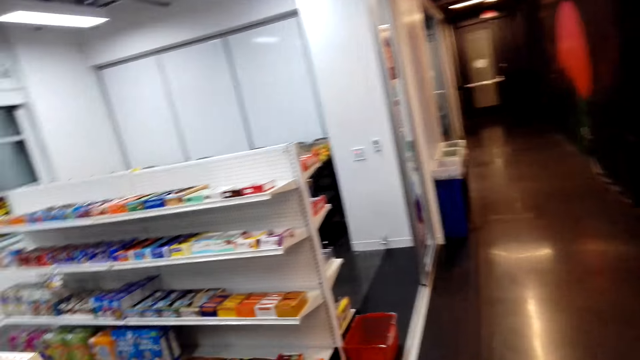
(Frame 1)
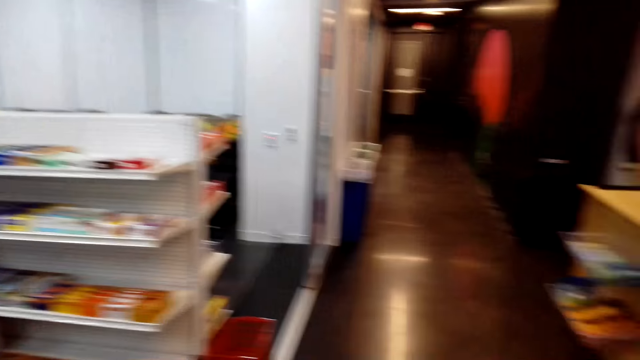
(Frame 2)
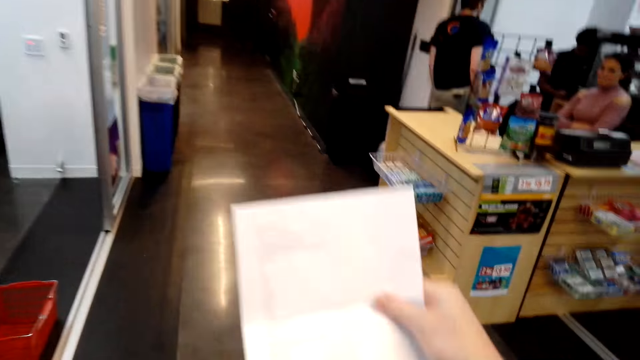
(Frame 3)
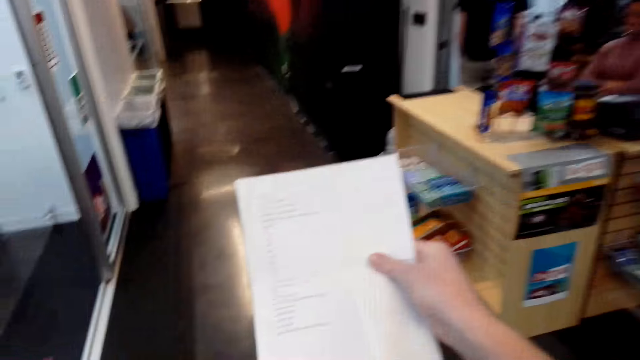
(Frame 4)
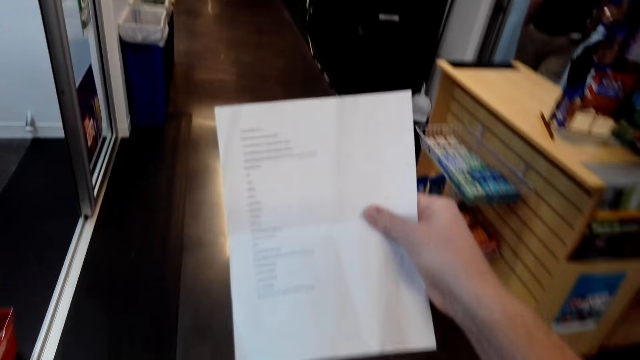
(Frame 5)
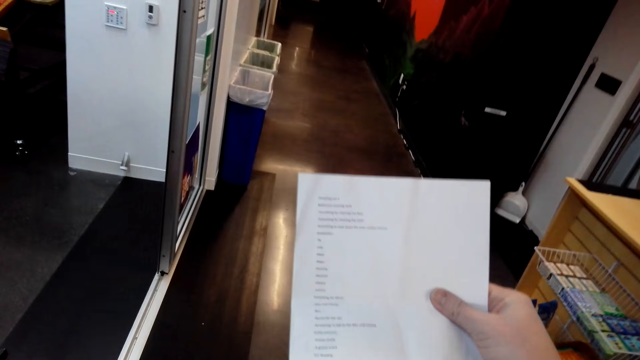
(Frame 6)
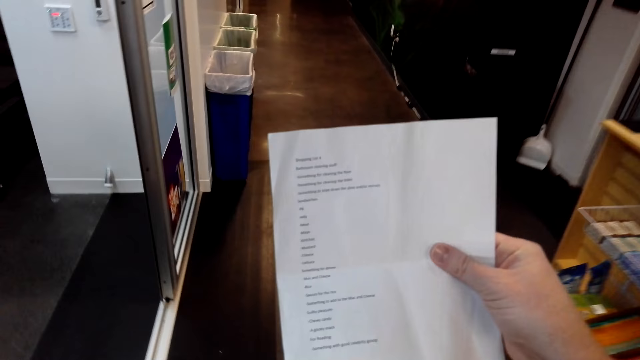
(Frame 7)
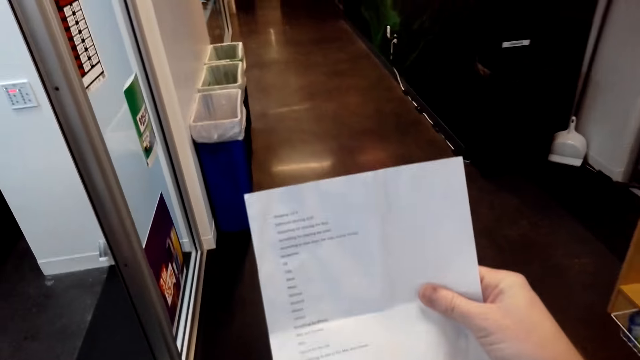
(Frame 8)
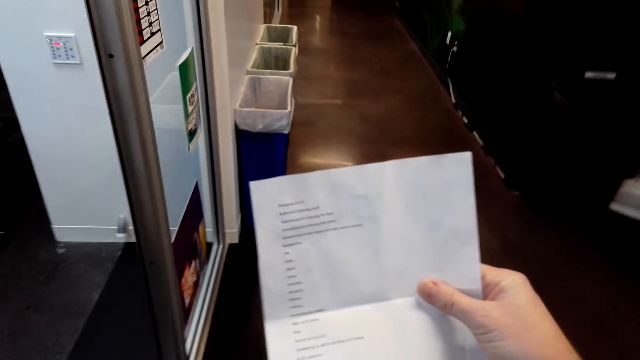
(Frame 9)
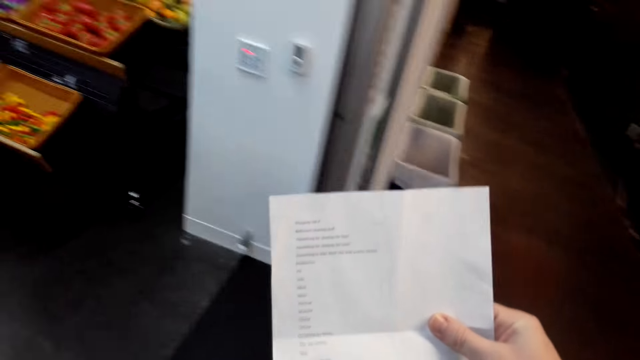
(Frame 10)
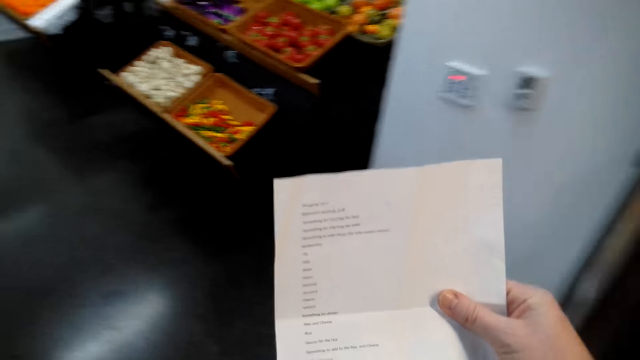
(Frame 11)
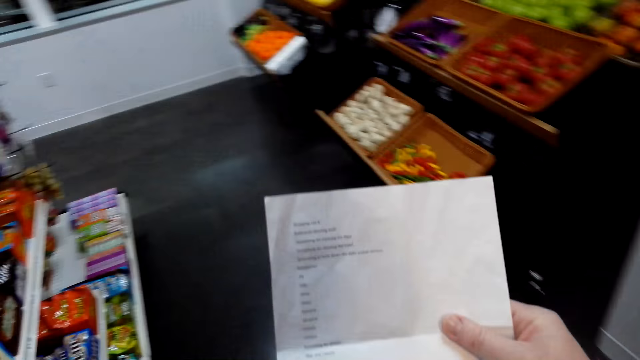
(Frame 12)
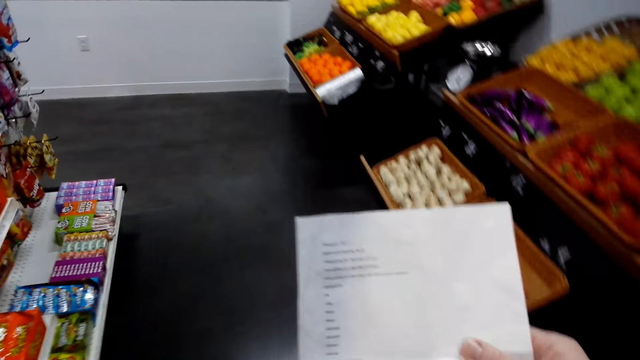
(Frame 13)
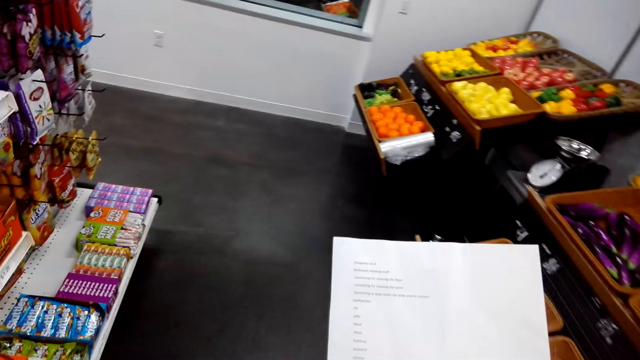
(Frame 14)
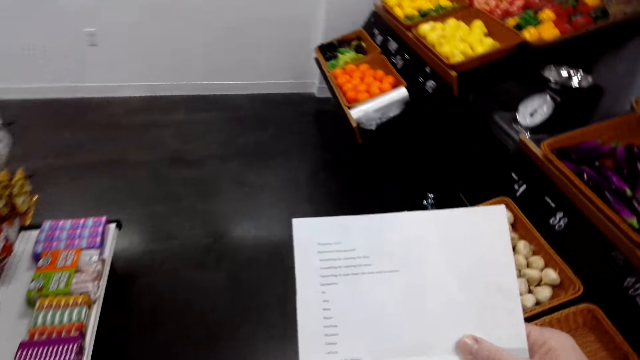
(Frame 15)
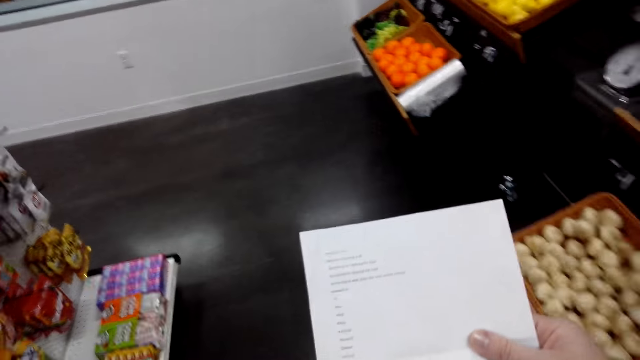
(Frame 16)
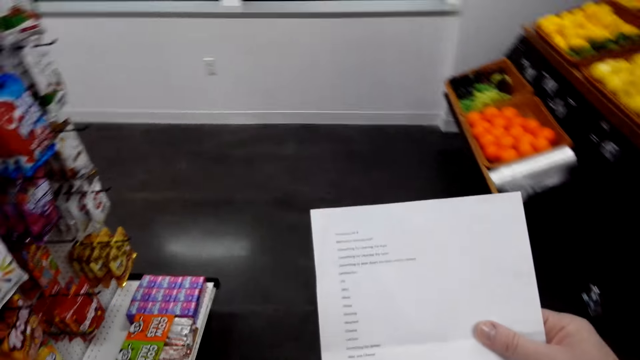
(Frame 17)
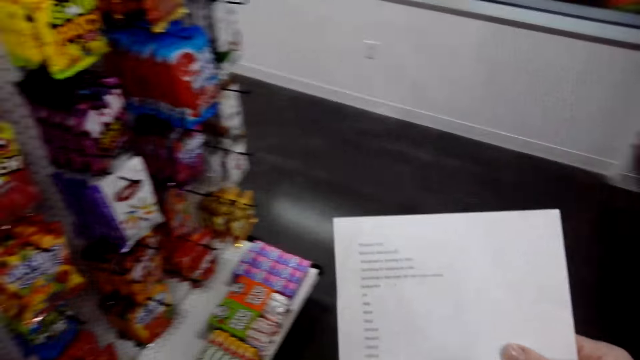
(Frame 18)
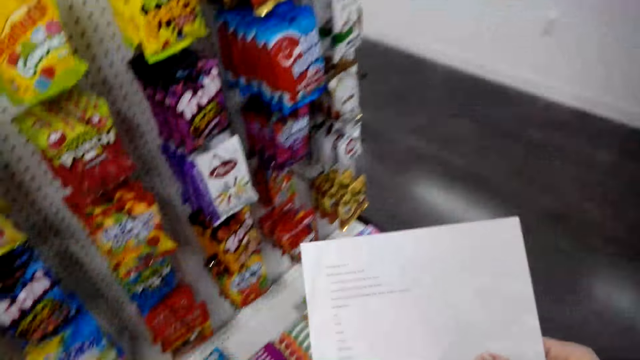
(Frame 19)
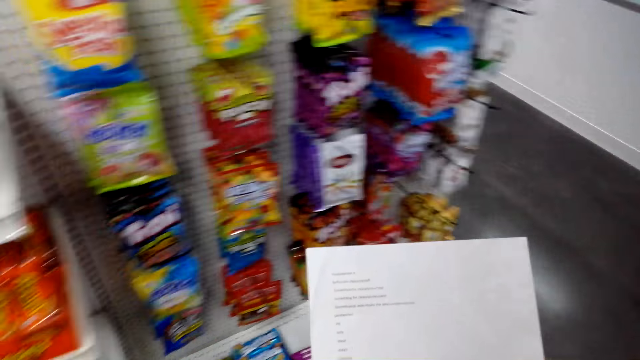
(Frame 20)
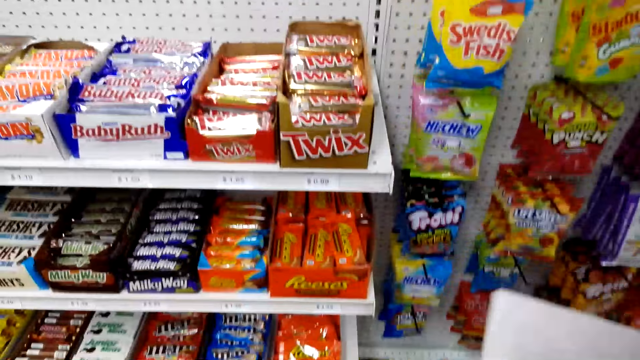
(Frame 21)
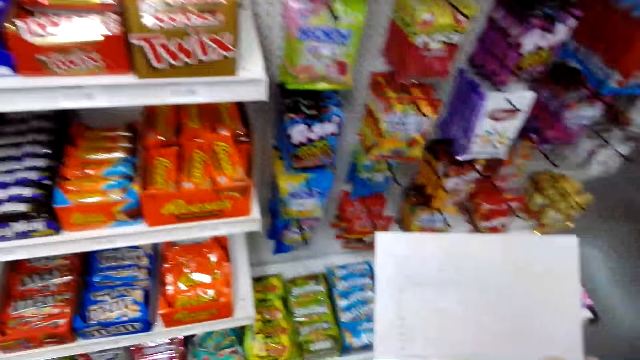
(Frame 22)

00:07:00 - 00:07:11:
The camera wearer checks the shopping list.

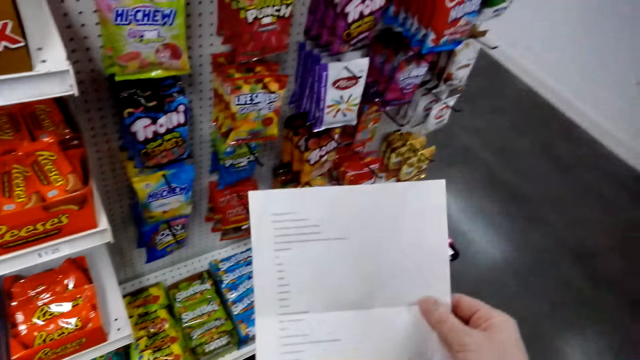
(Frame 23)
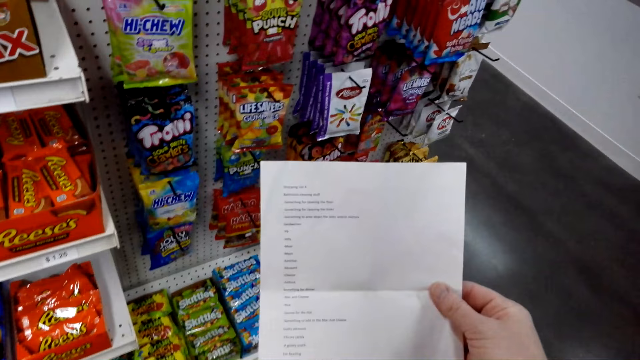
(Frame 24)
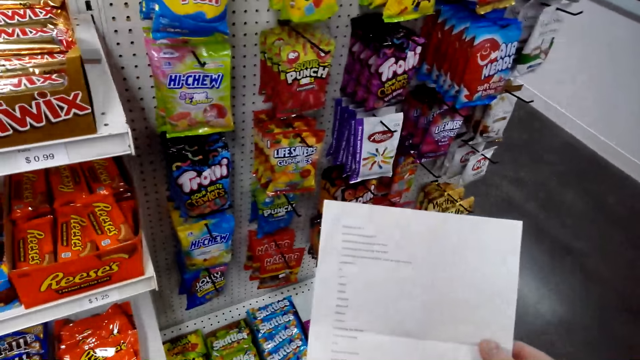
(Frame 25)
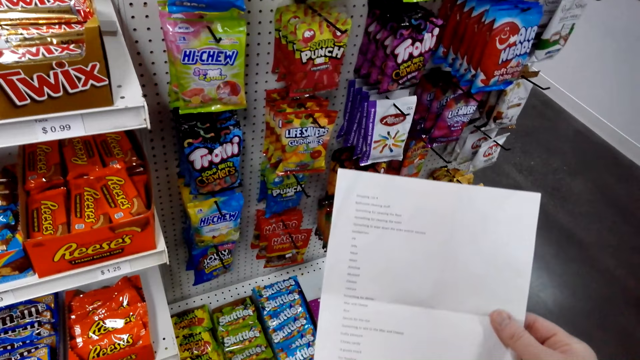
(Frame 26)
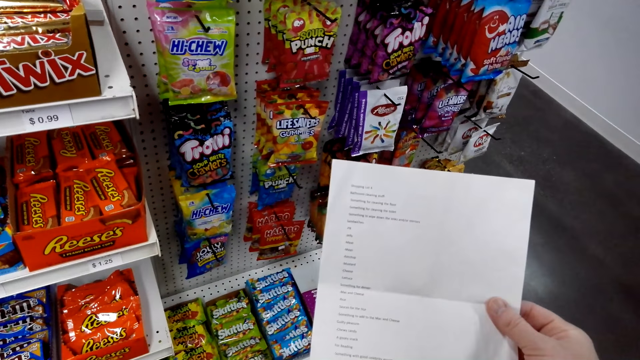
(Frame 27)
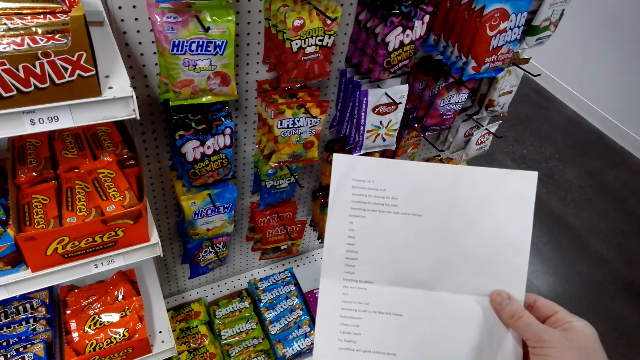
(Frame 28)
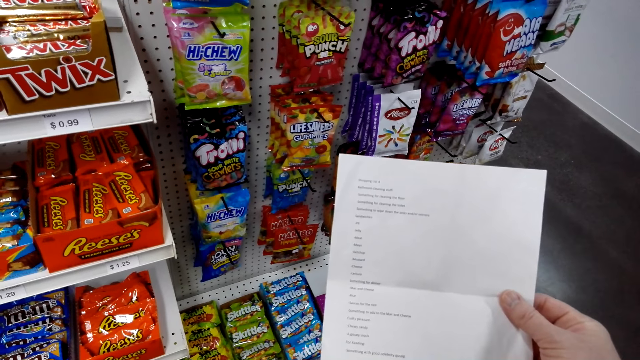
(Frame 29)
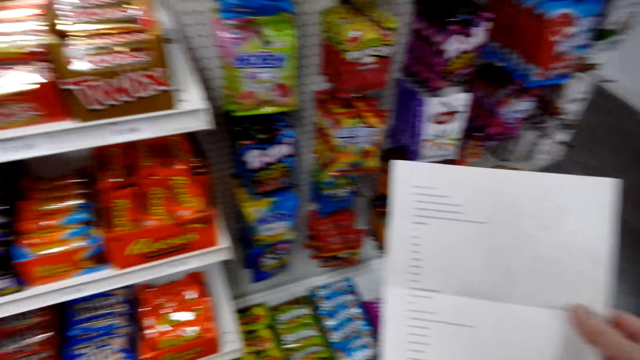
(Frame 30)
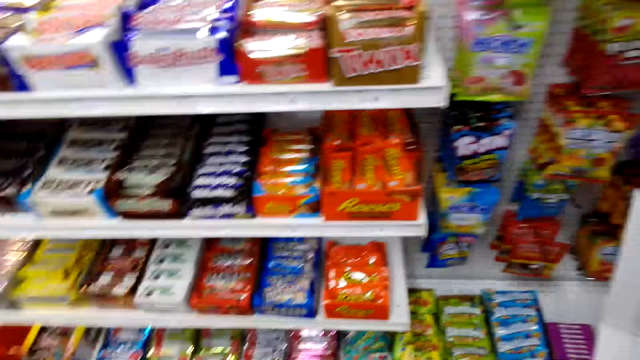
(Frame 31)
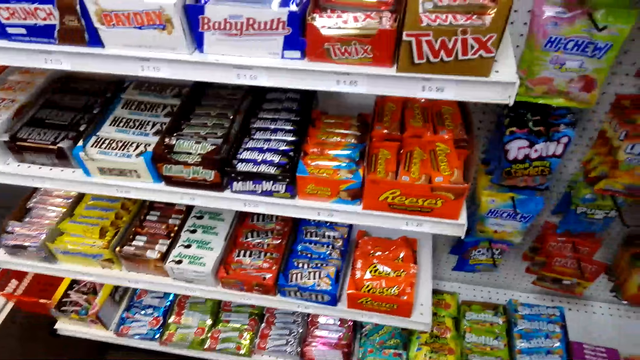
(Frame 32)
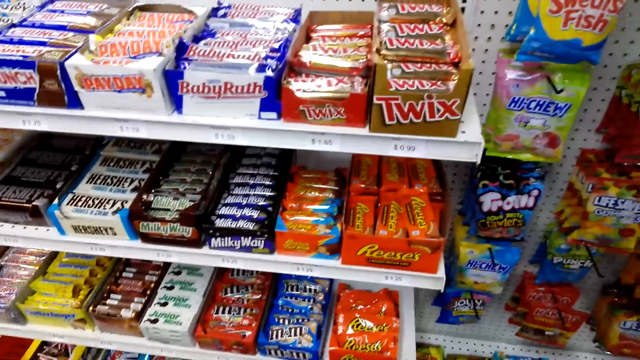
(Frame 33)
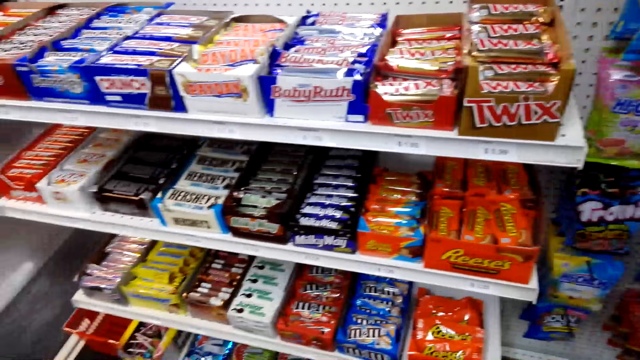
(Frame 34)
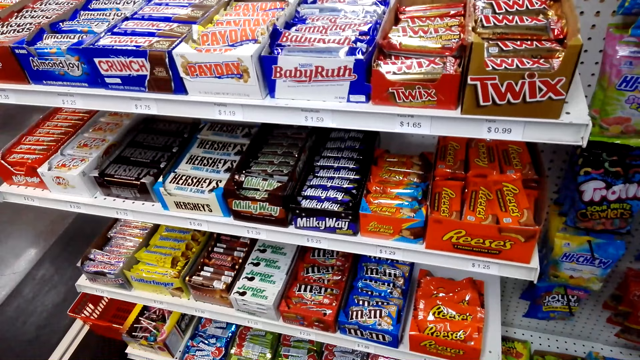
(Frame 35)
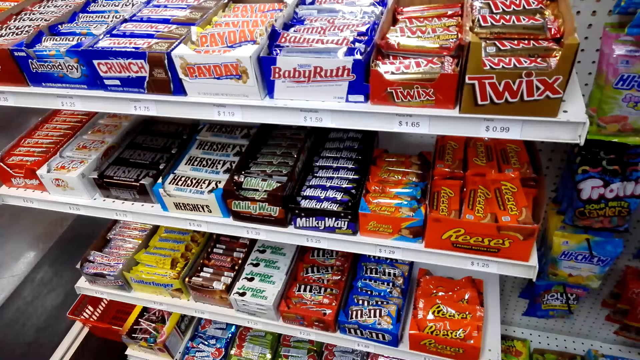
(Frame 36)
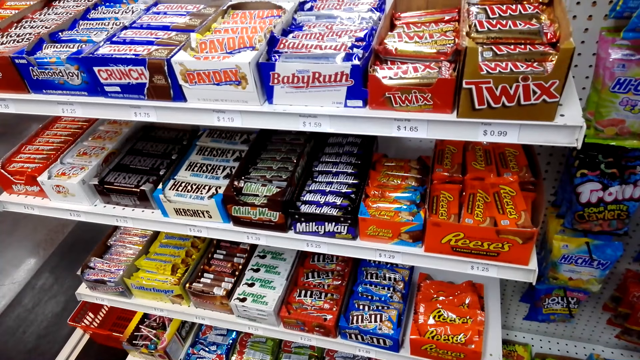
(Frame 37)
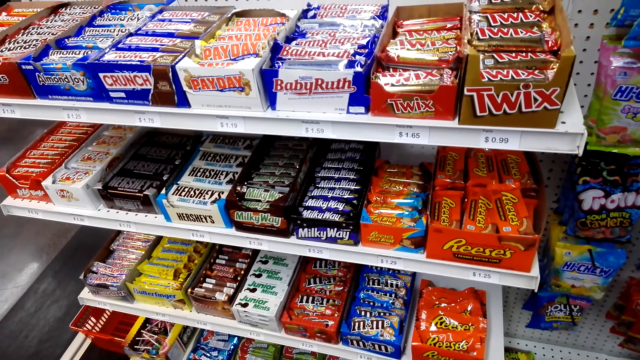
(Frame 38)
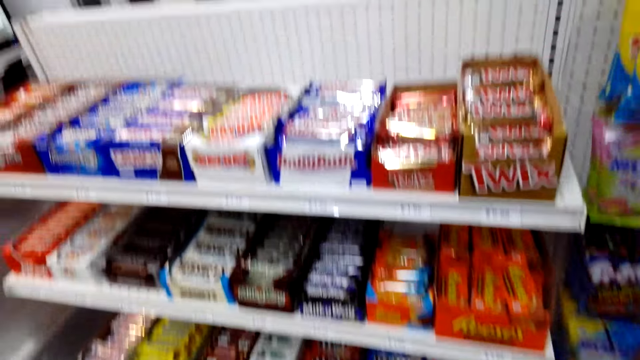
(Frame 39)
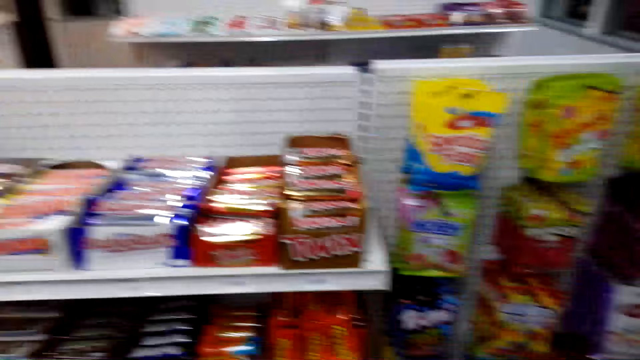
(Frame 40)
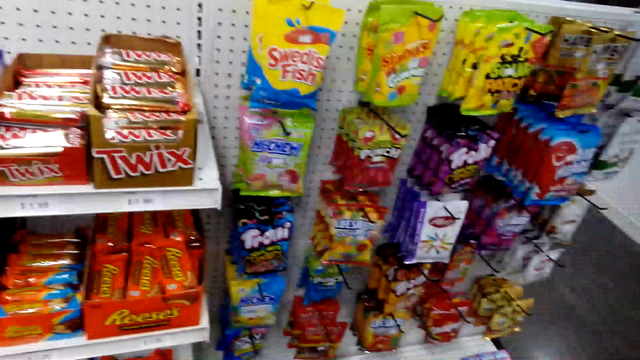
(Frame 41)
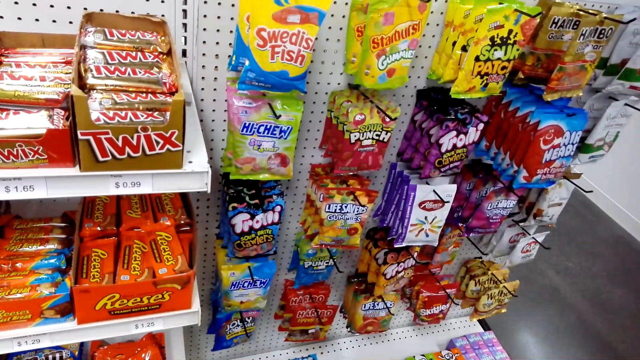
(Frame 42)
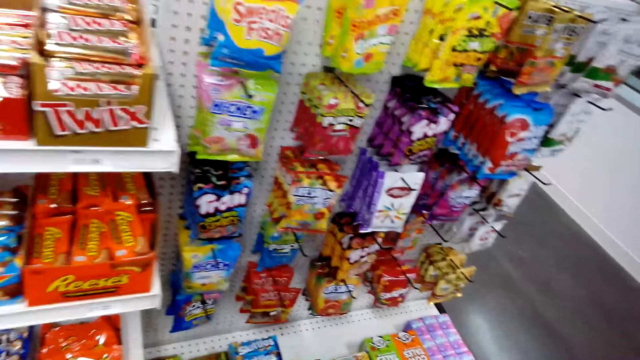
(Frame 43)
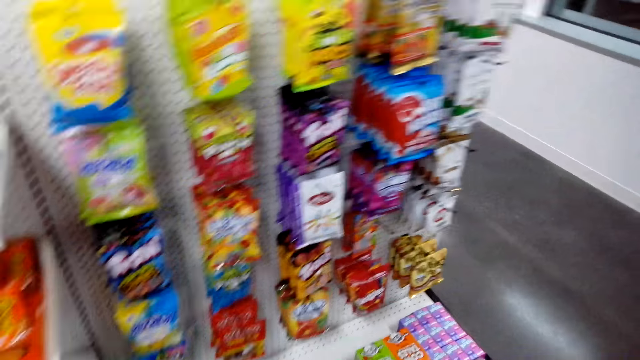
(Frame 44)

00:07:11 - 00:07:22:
The camera wearer looks around the shop shelves.
